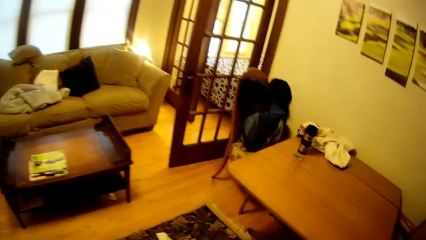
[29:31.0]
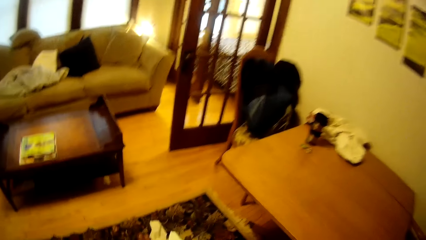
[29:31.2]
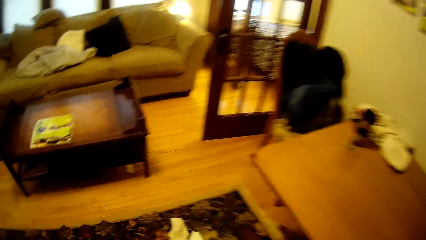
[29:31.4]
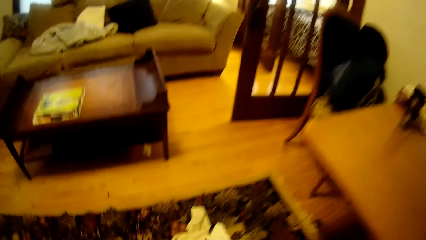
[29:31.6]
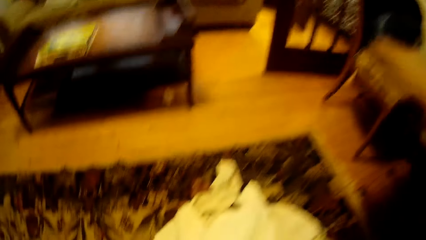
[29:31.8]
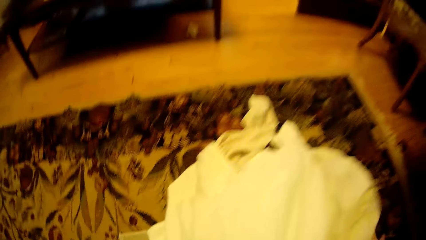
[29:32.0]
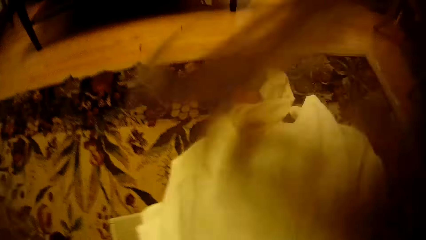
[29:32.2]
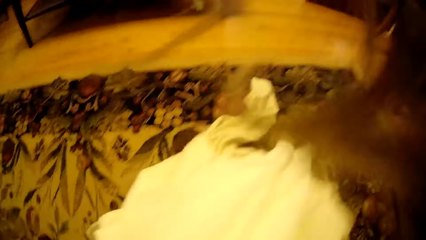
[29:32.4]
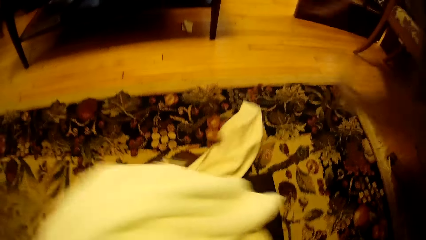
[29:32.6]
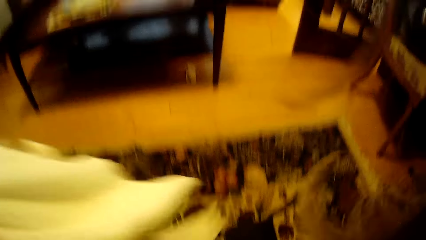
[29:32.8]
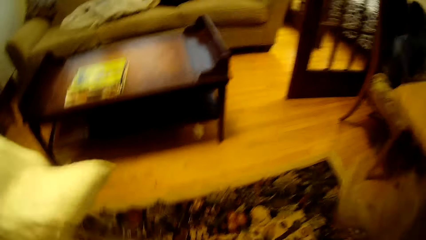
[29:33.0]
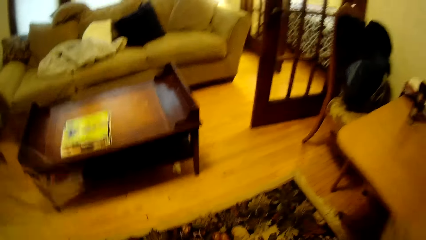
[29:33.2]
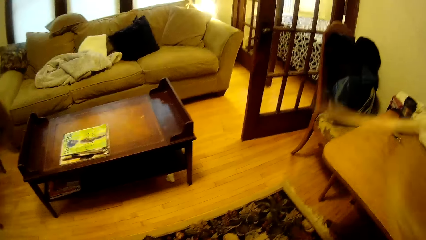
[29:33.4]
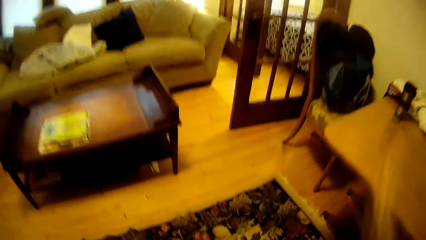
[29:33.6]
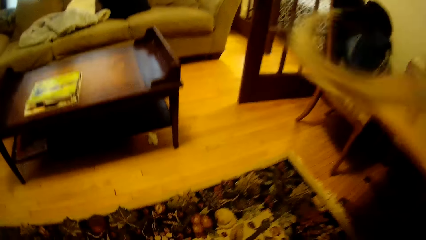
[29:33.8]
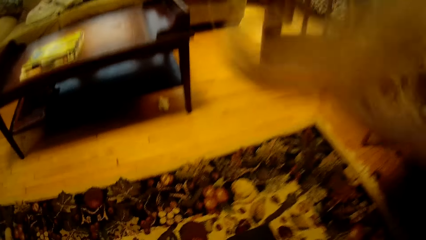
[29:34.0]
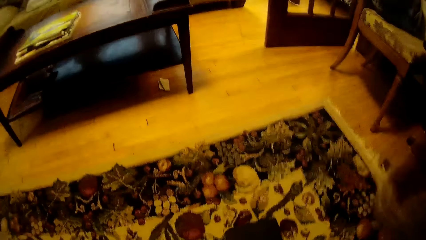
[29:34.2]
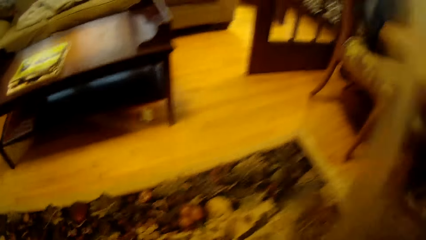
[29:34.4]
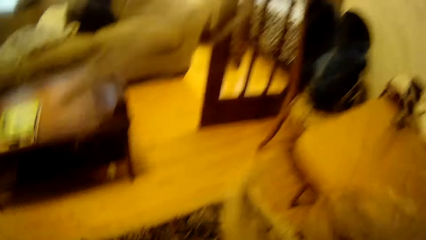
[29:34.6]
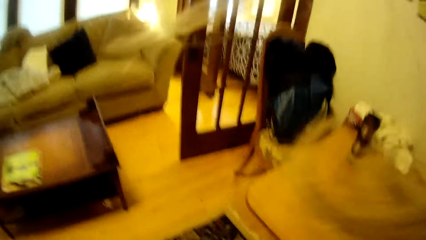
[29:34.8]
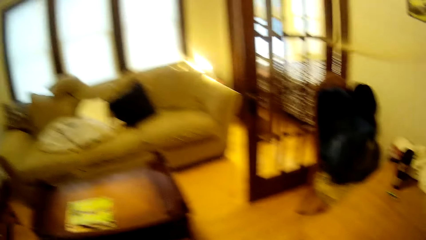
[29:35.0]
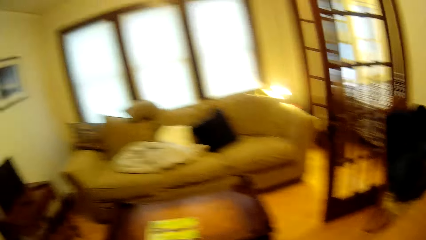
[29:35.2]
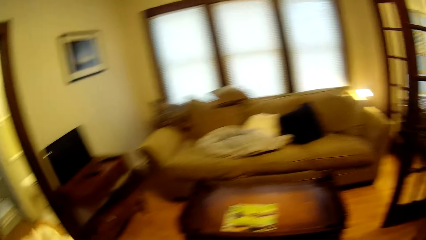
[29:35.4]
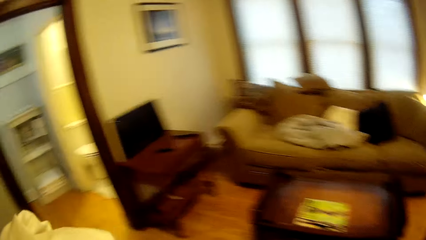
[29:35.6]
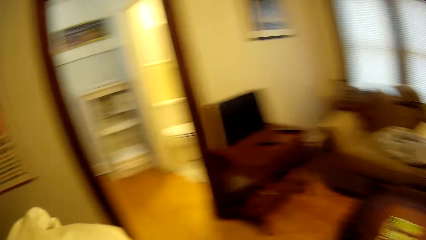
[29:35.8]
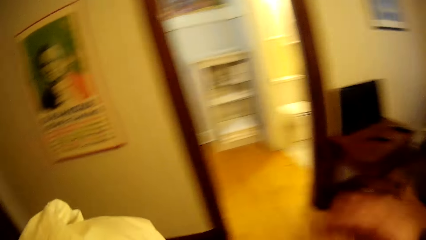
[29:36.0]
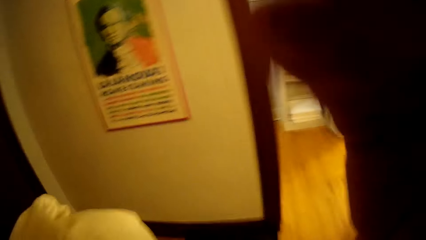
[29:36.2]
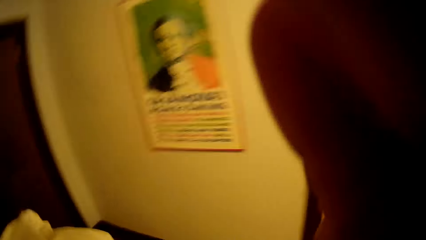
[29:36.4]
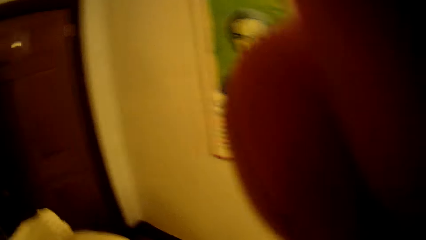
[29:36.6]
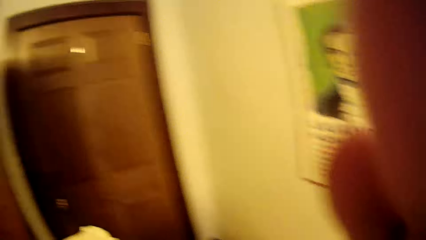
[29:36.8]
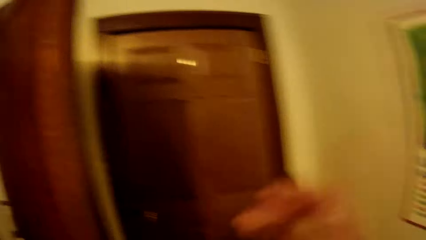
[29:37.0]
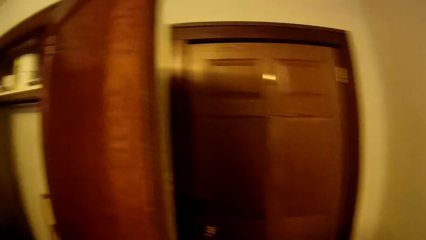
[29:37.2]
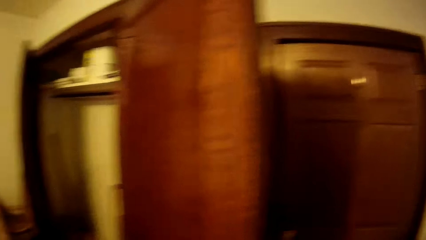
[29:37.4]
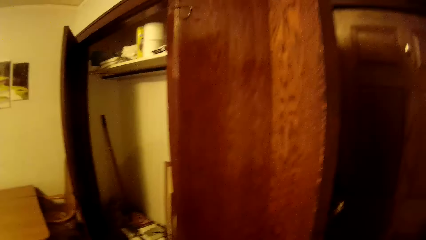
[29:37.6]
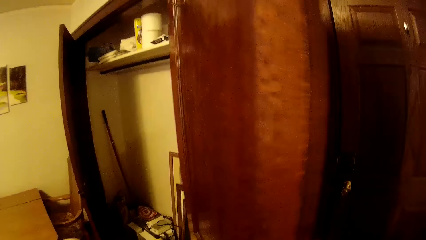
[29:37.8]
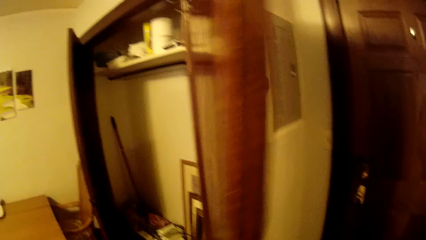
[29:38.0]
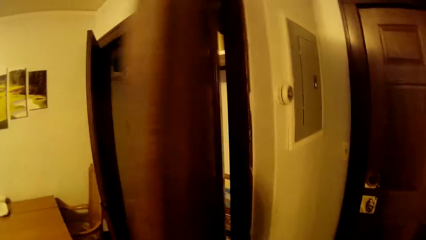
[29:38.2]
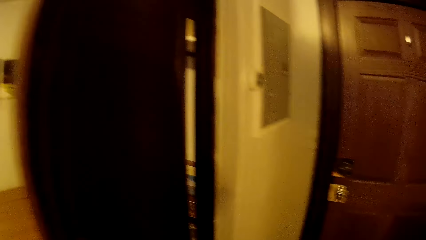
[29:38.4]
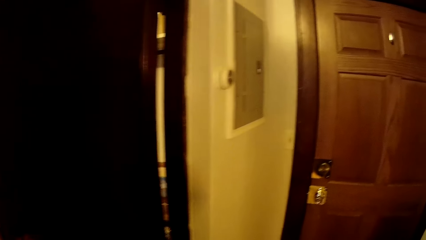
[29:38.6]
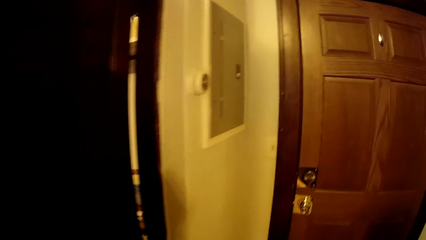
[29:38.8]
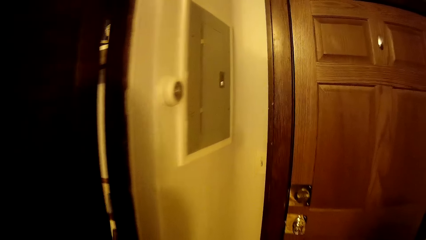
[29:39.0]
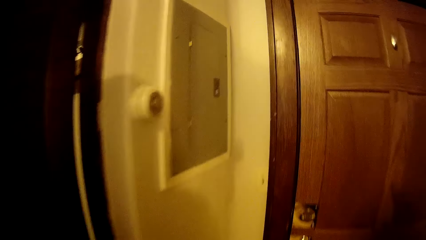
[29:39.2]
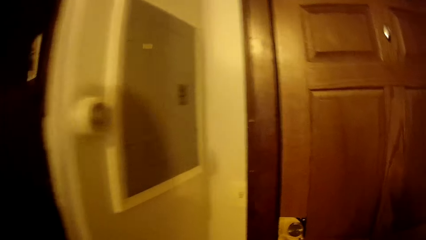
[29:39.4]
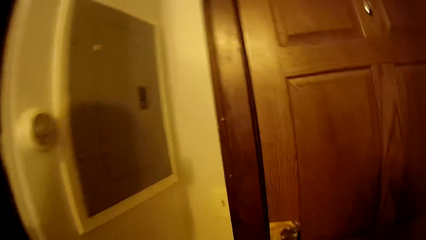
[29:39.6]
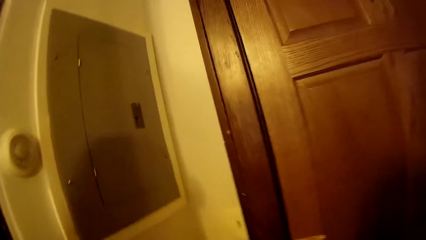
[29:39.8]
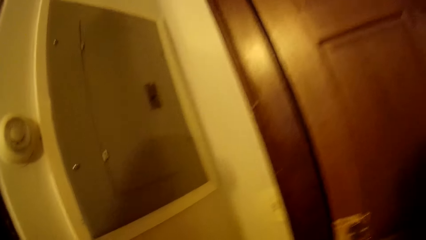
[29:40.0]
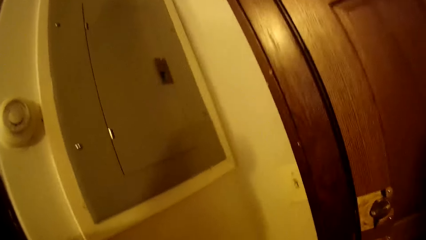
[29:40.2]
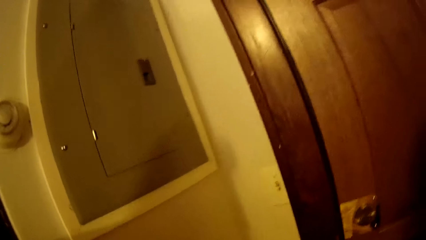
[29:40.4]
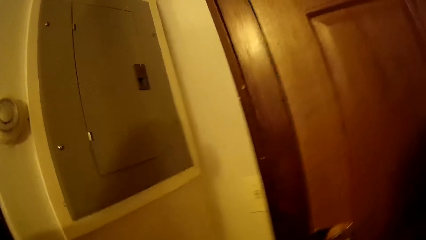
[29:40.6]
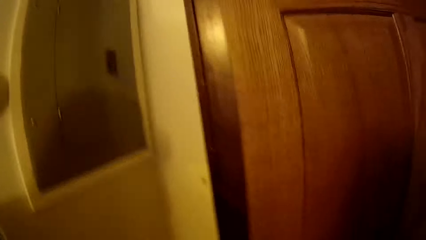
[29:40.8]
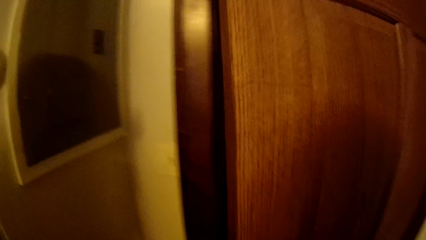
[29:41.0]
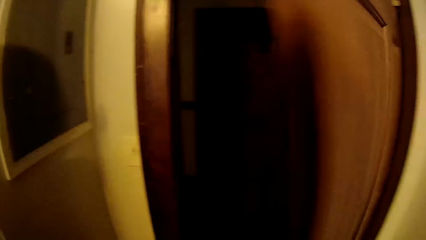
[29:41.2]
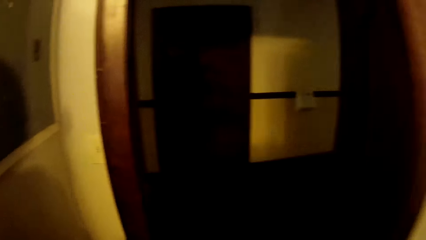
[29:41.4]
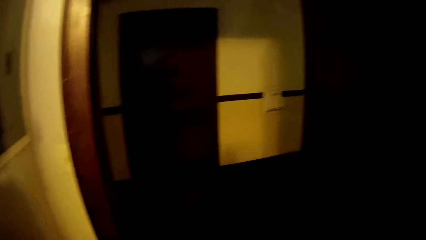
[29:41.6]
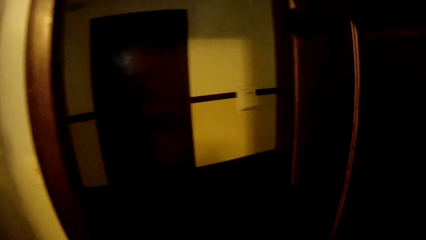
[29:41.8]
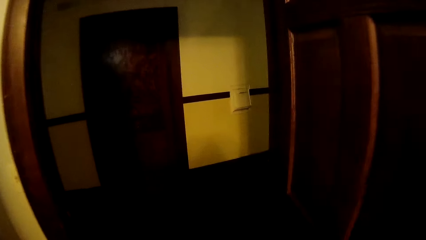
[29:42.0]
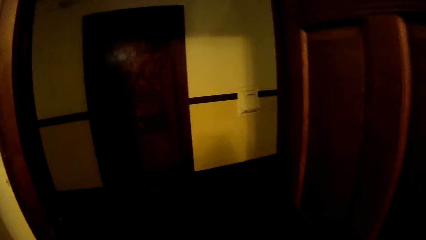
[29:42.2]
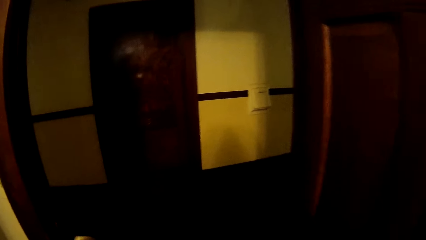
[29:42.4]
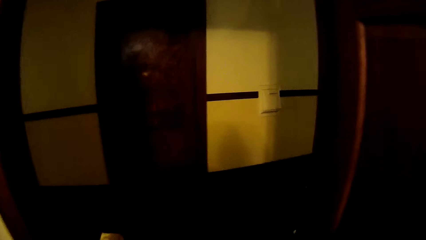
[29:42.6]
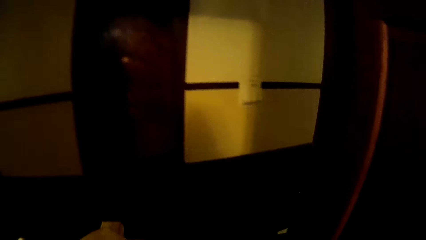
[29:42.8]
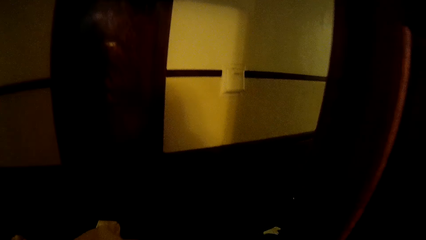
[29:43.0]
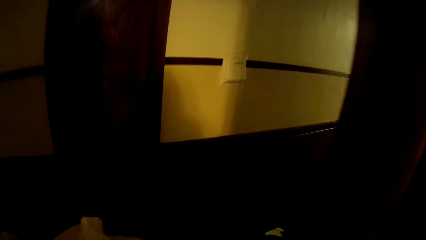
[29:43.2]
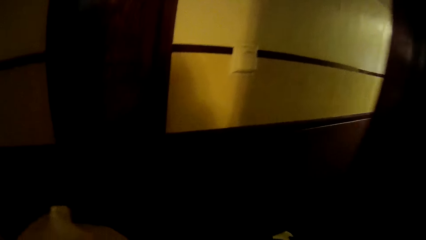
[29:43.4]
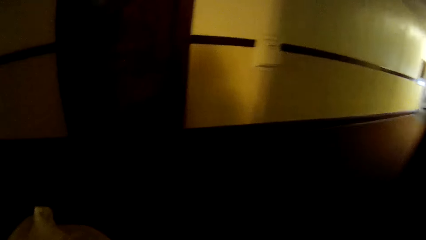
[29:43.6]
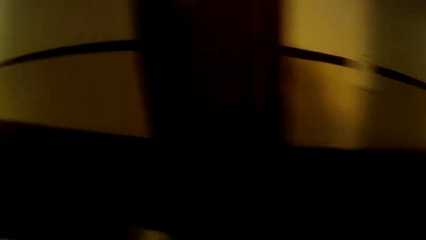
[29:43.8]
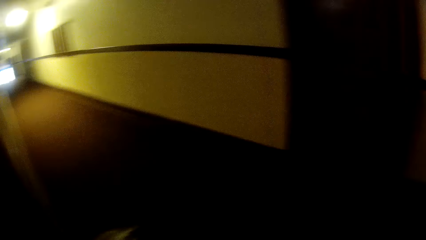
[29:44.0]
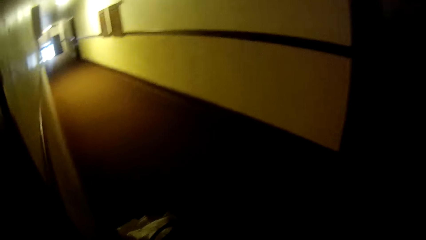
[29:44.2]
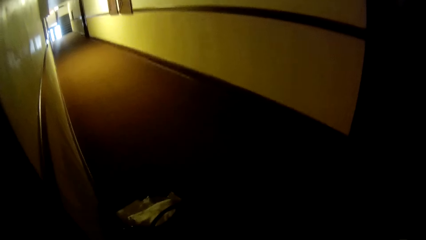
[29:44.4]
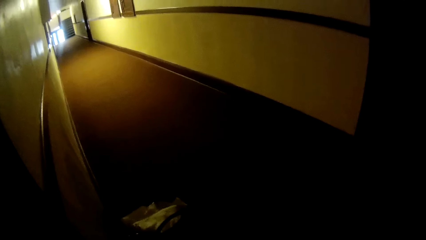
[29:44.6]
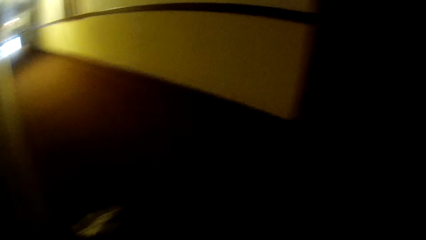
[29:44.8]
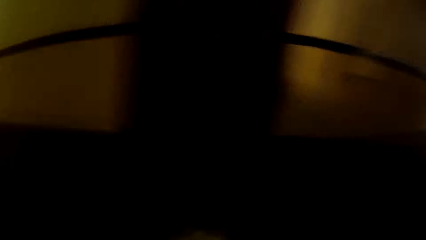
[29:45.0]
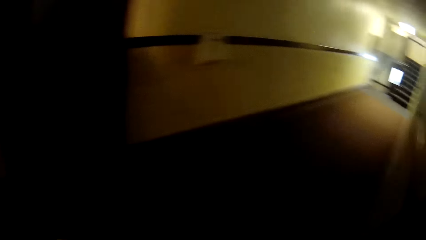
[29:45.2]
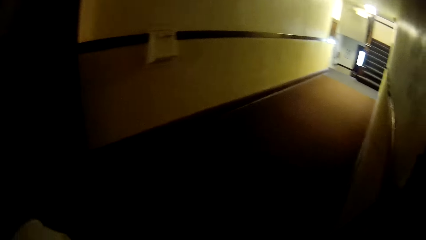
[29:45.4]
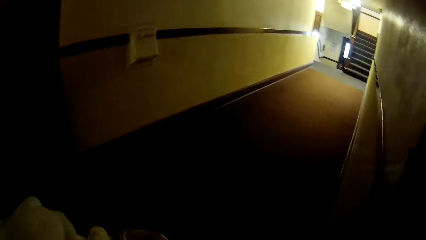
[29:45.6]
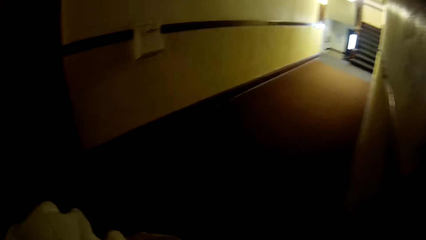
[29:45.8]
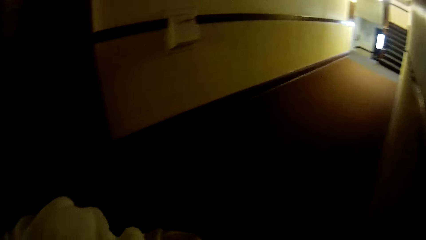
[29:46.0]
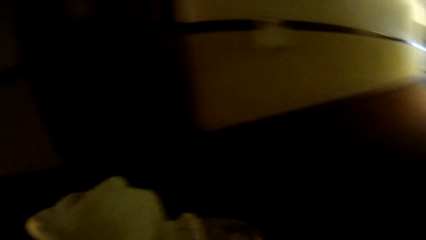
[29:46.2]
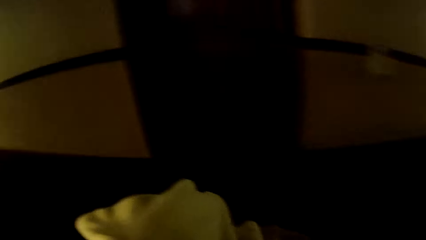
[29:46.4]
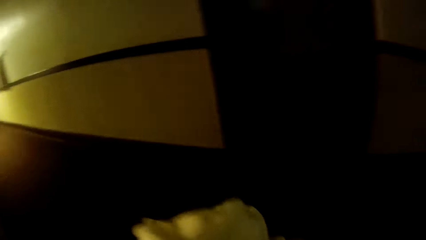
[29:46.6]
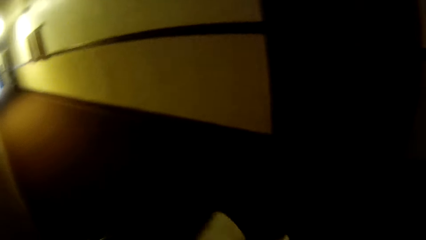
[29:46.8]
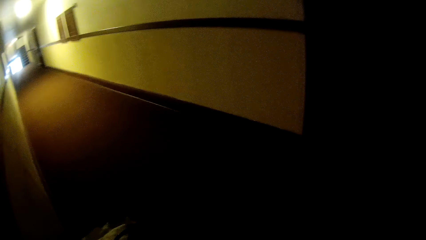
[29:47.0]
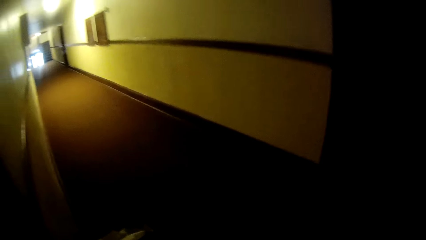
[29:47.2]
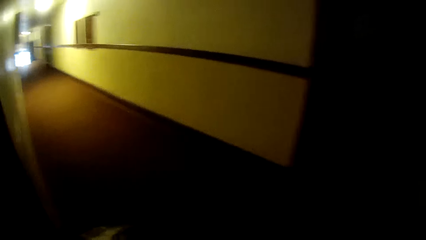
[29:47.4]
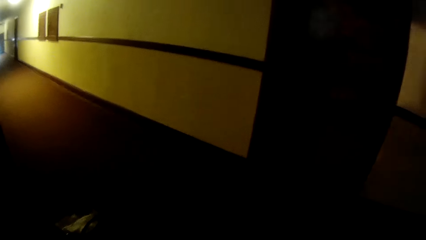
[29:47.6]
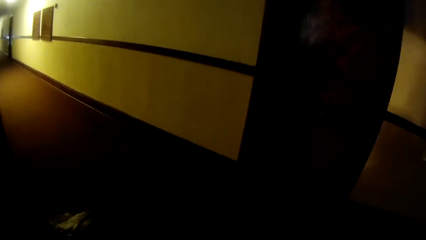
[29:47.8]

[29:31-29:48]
The camera wearer picks up bedsheets on the floor. They walk around in the house. They close a cabinet door. They walk around in the house. They open a door. They walk around in the house. They look around in the house.
